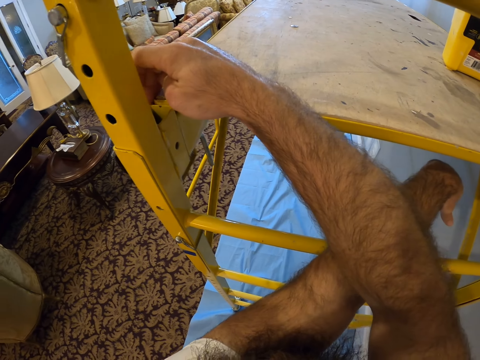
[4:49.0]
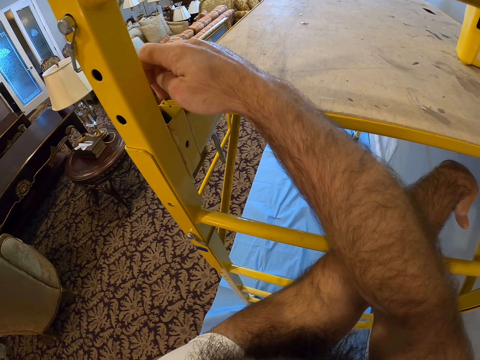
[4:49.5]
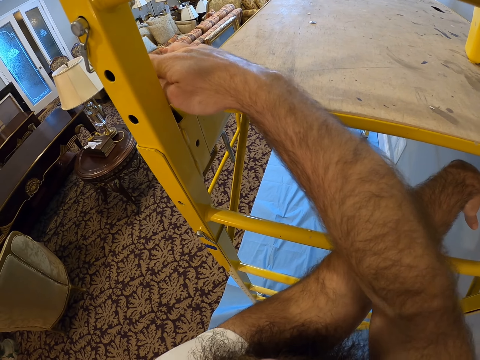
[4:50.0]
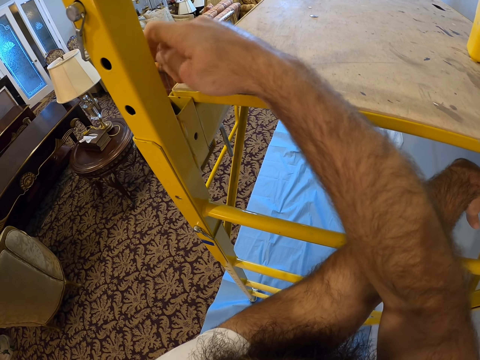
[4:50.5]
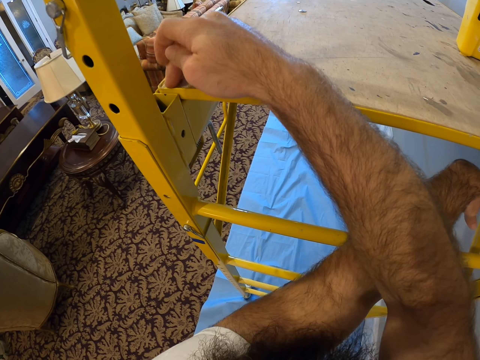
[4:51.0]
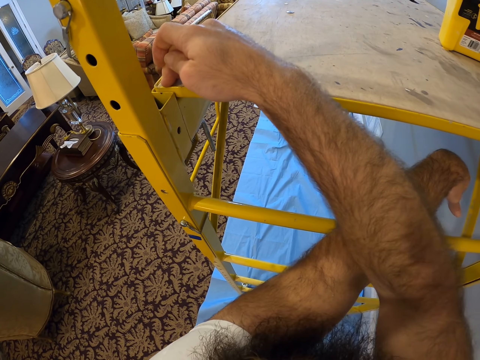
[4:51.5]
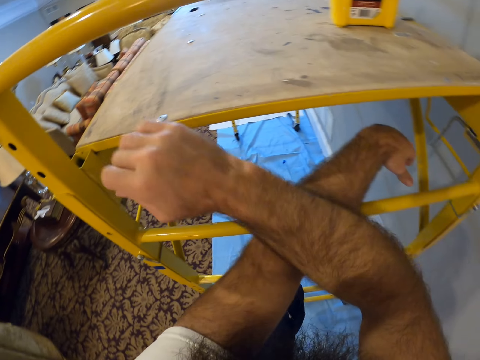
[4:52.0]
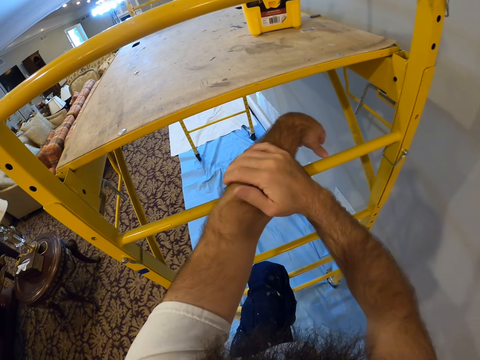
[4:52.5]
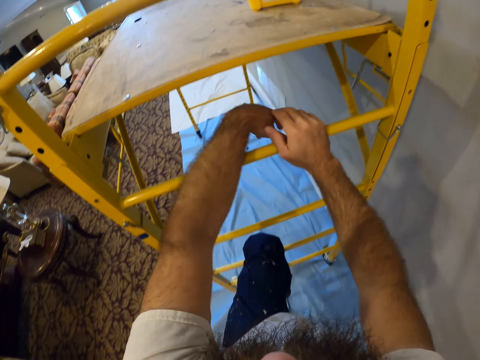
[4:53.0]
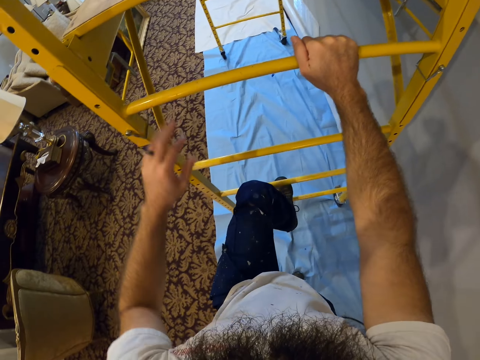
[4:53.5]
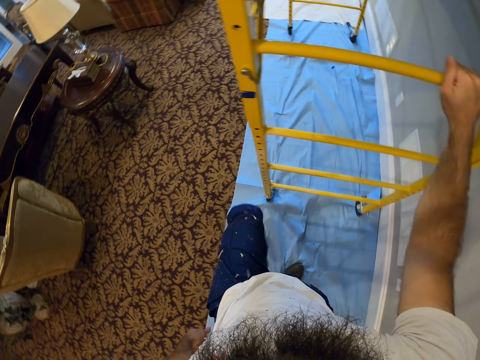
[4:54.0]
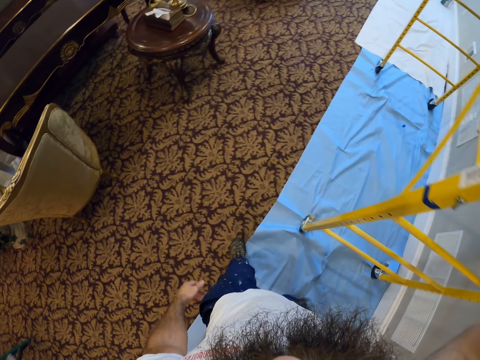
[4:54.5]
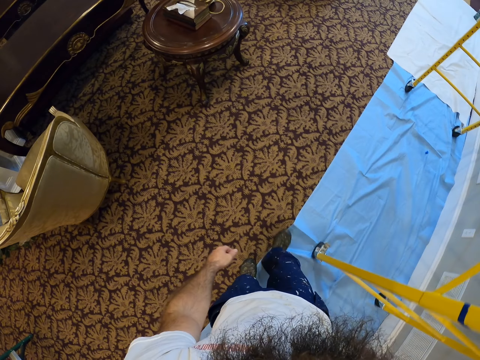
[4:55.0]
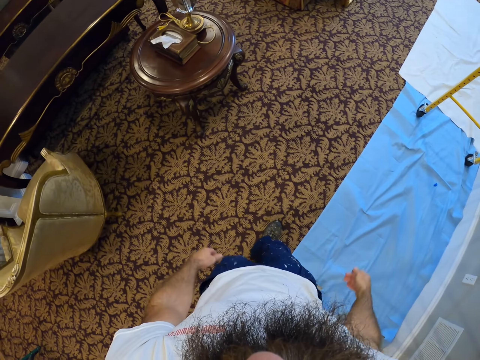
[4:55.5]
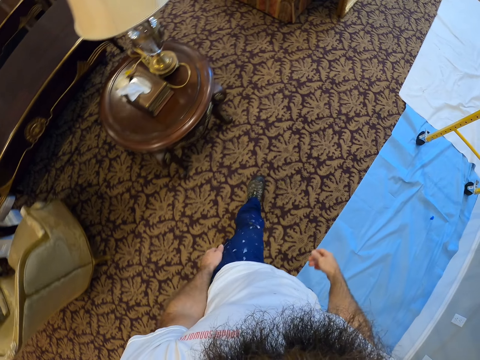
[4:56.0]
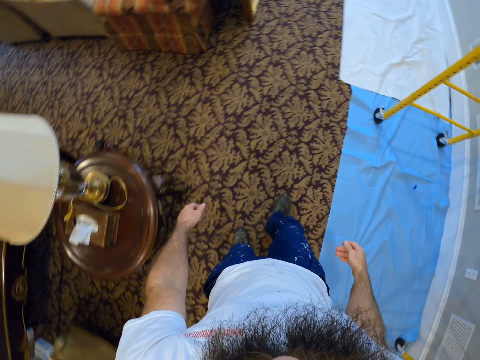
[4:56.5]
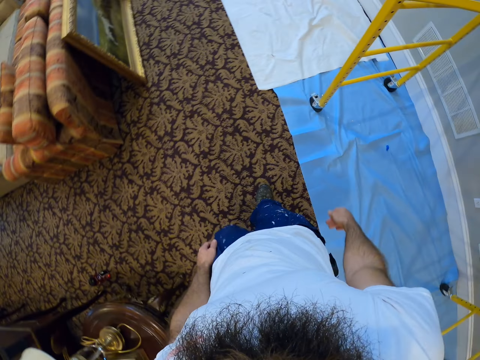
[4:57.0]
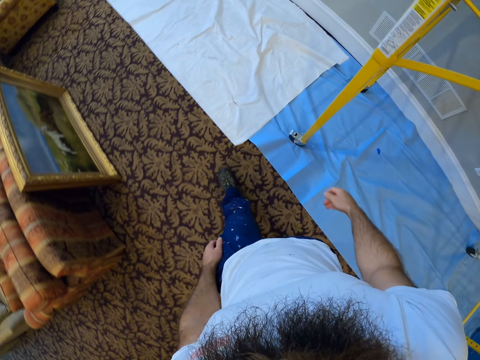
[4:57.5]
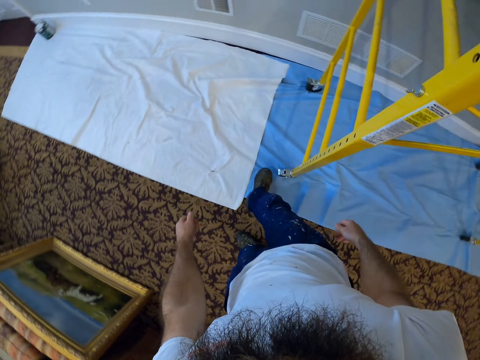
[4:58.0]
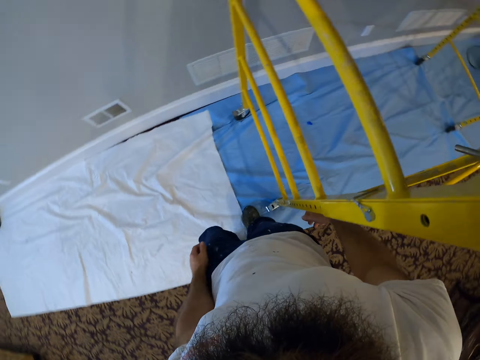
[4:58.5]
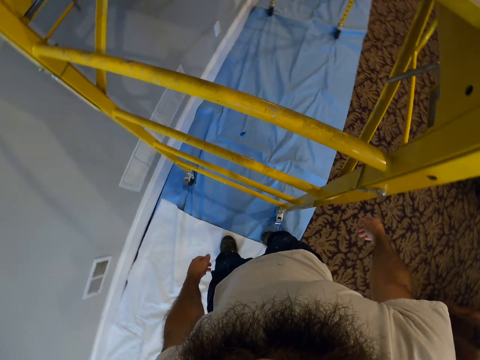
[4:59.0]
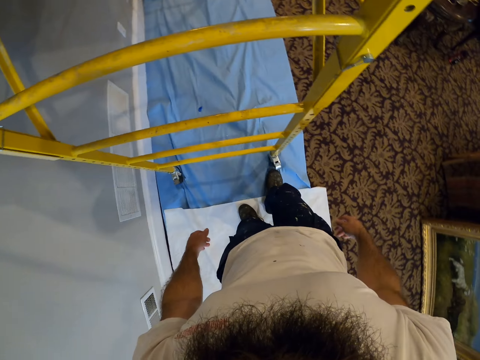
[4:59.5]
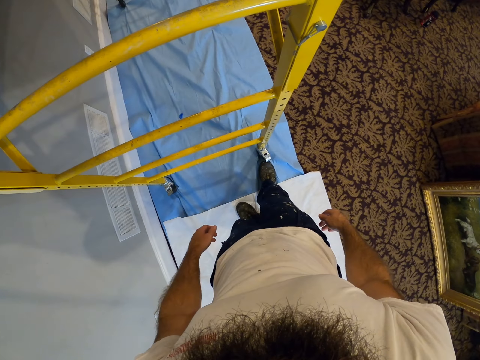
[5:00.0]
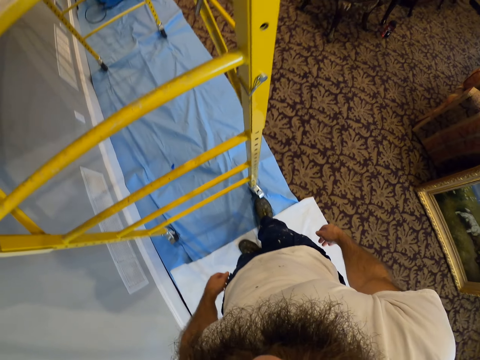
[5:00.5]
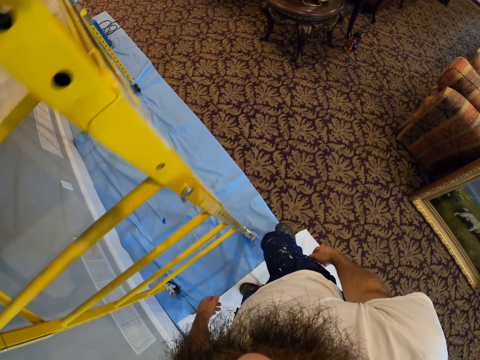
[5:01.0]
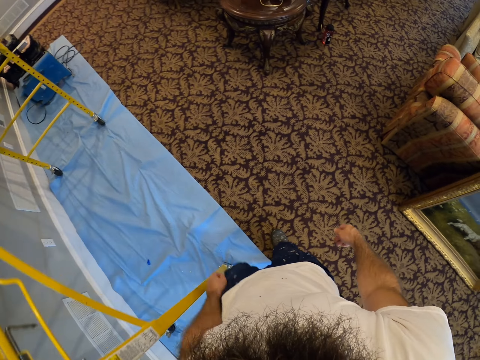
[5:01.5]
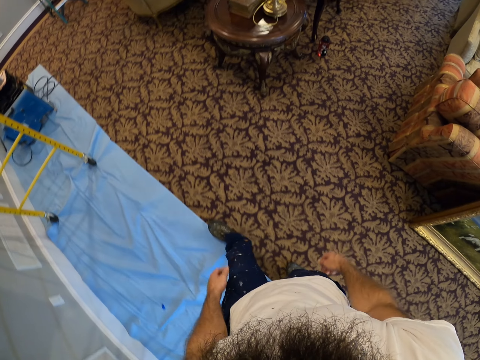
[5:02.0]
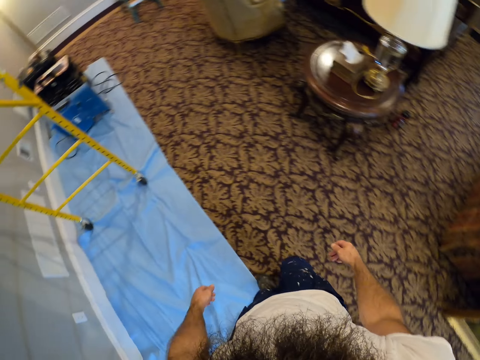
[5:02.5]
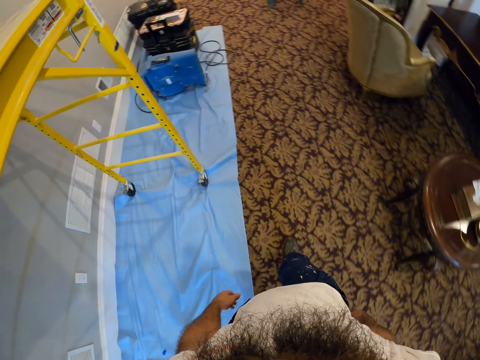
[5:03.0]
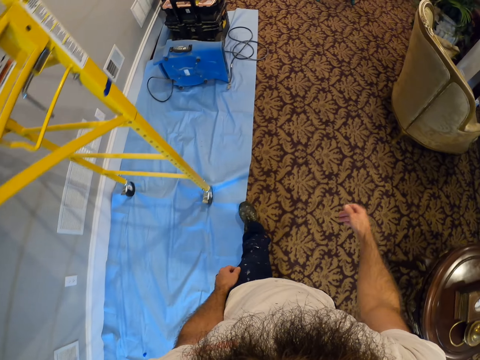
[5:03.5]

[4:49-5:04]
The camera wearer moves around the room.

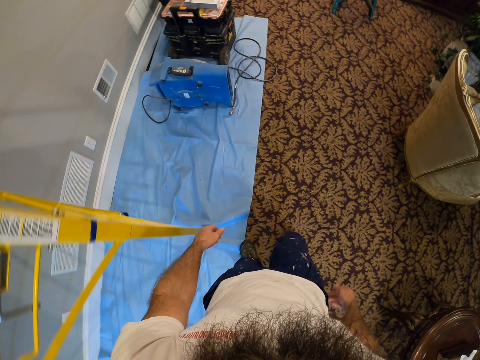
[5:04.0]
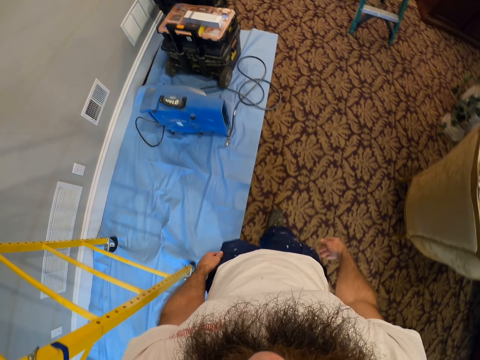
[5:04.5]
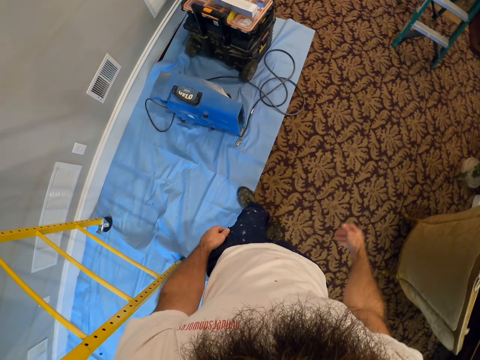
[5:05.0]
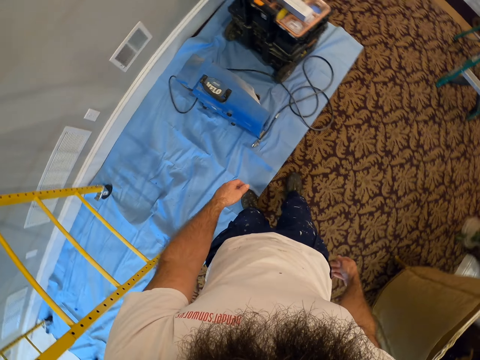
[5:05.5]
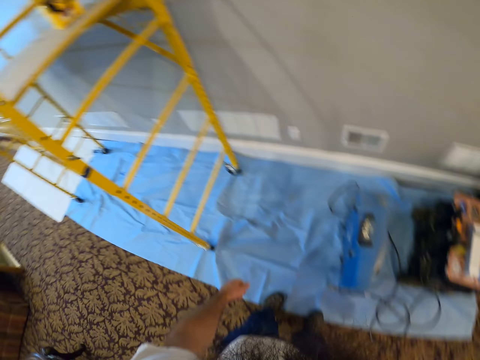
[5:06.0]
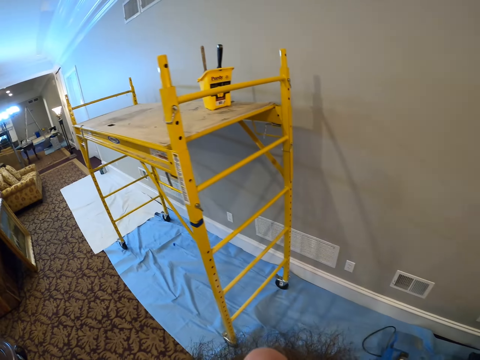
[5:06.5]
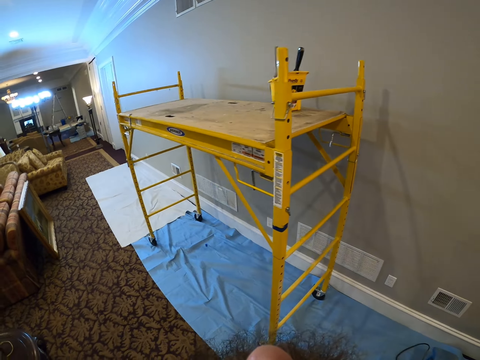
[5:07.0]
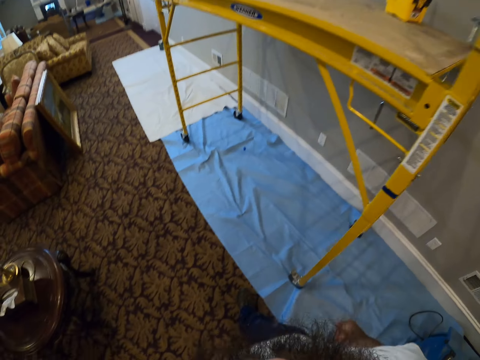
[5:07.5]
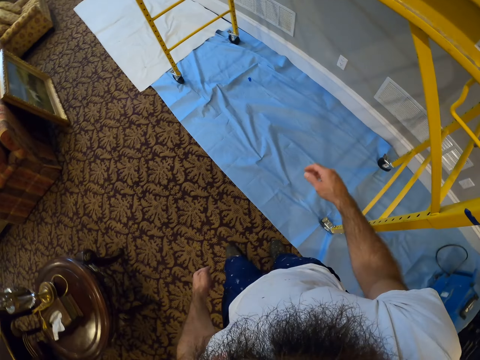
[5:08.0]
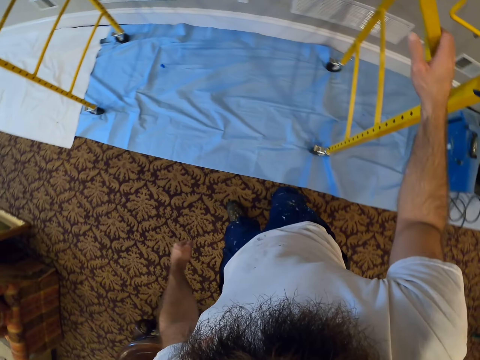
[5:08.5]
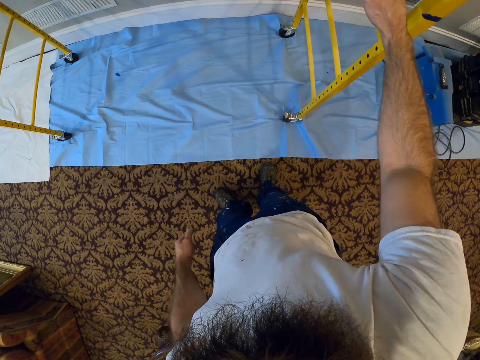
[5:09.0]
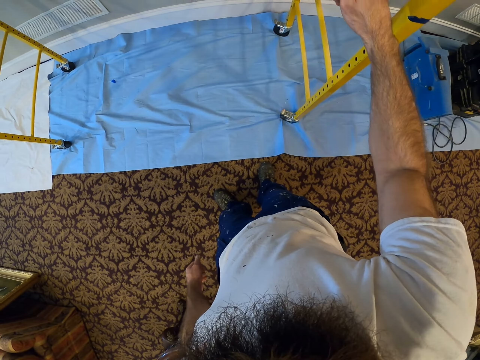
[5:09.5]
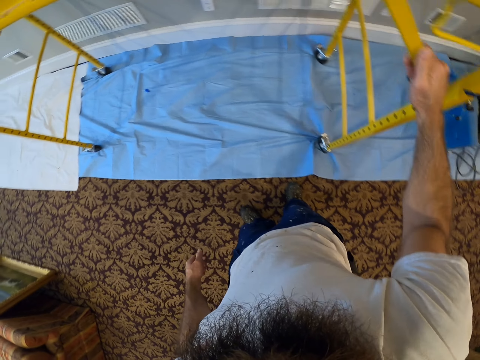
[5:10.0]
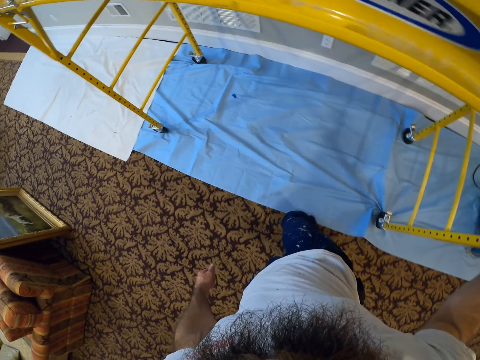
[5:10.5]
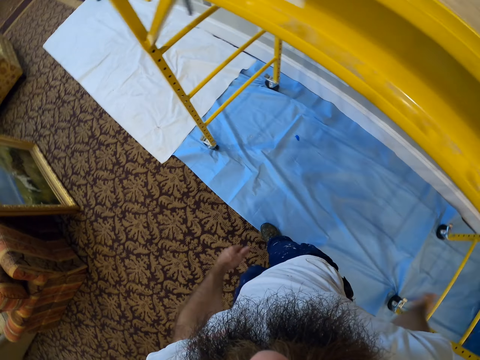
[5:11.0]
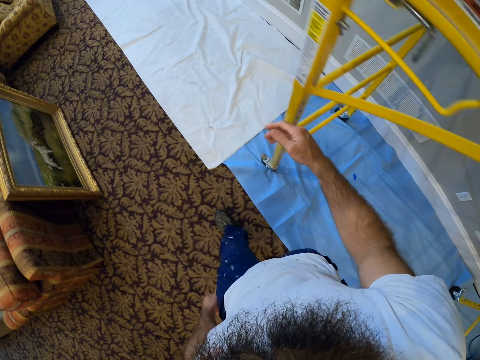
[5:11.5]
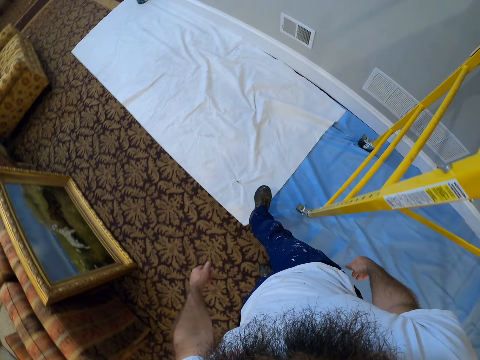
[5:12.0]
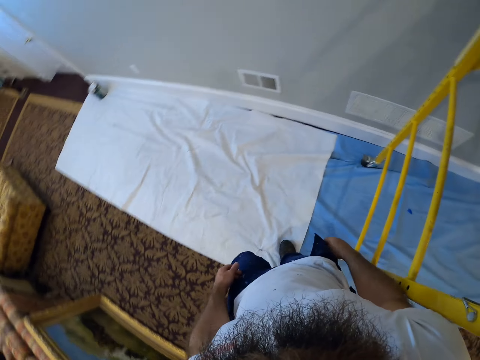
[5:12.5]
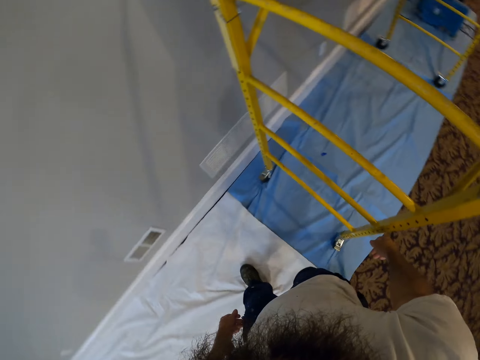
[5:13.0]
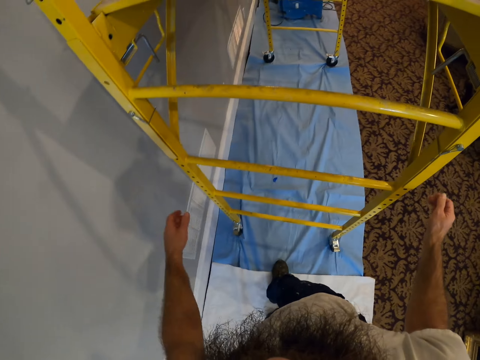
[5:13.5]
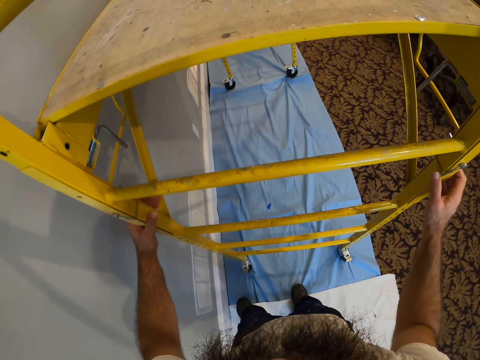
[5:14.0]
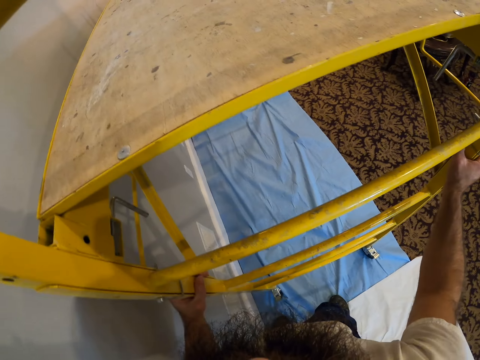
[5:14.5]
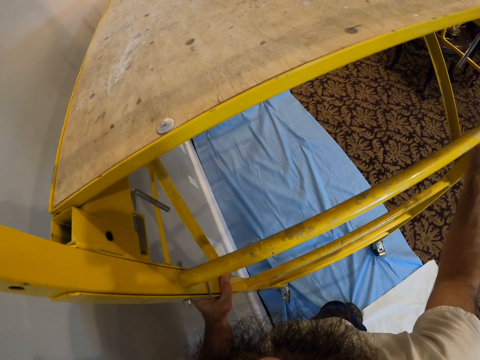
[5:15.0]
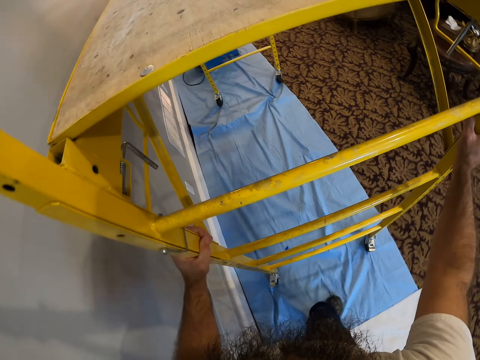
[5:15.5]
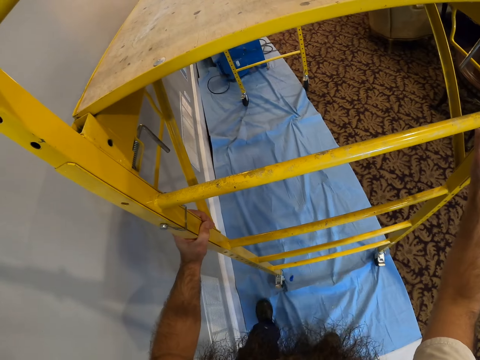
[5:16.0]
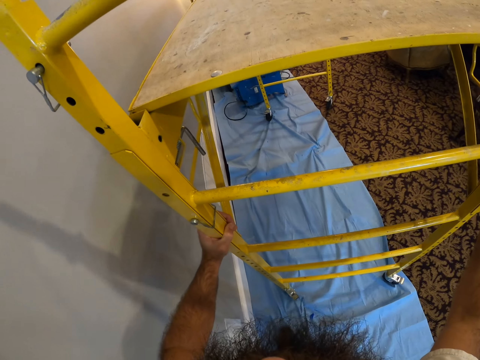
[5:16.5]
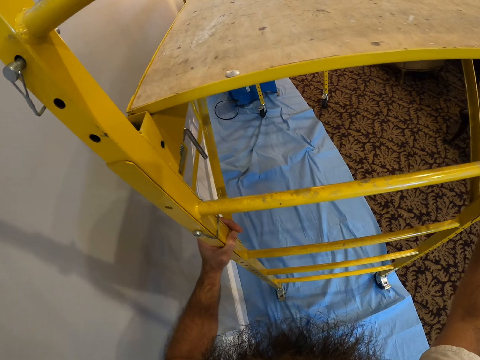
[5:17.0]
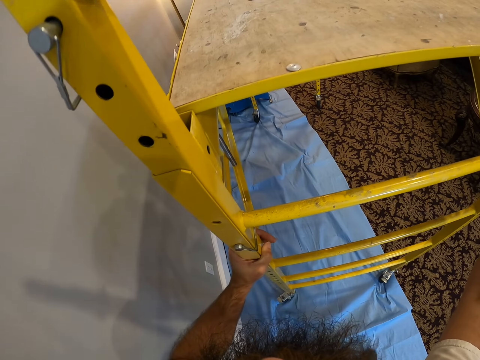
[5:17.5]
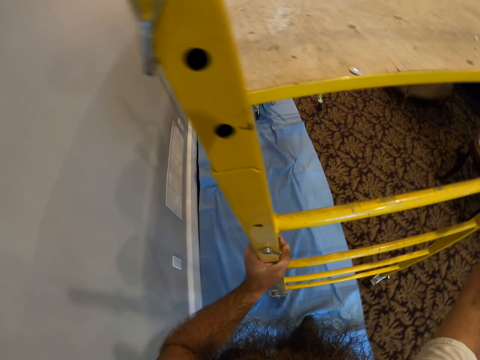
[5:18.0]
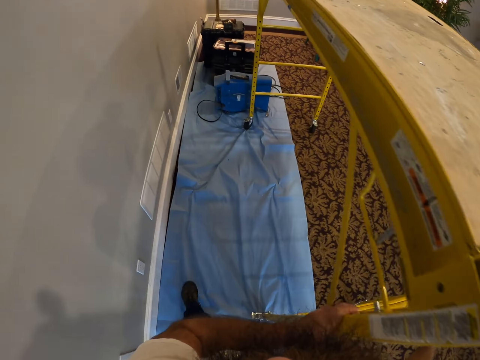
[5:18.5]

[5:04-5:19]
The camera wearer touches the scaffold on the floor with his right hand. He holds on to the trolley. He pushes the scaffold on the floor with both hands.
